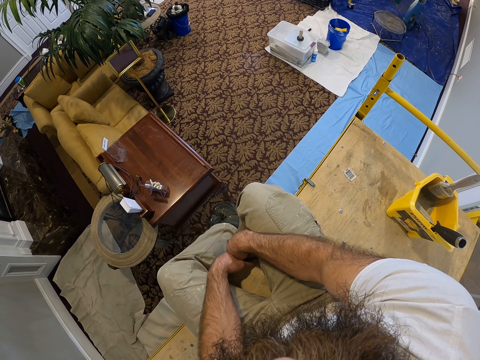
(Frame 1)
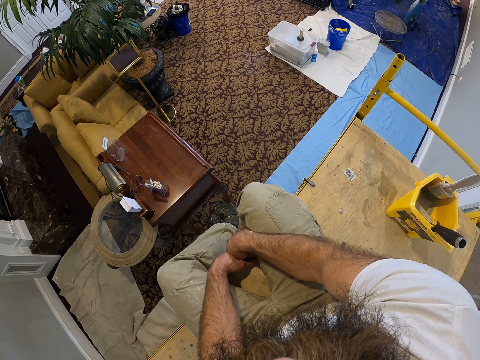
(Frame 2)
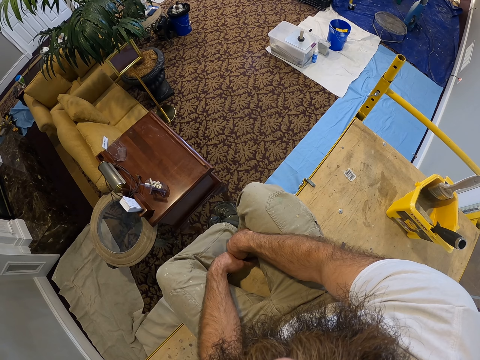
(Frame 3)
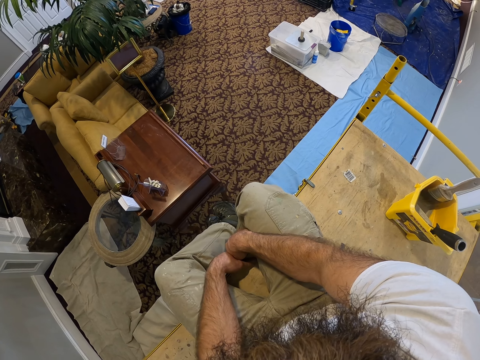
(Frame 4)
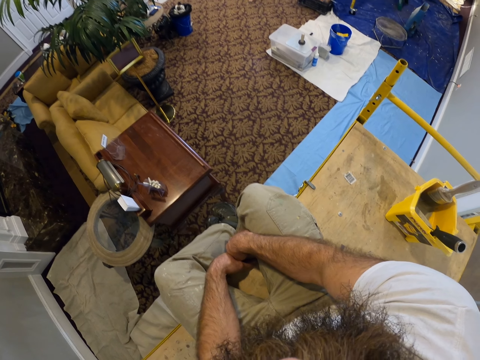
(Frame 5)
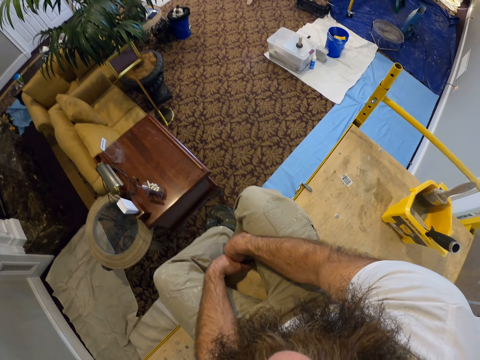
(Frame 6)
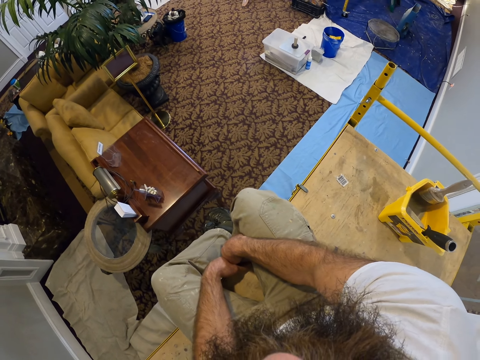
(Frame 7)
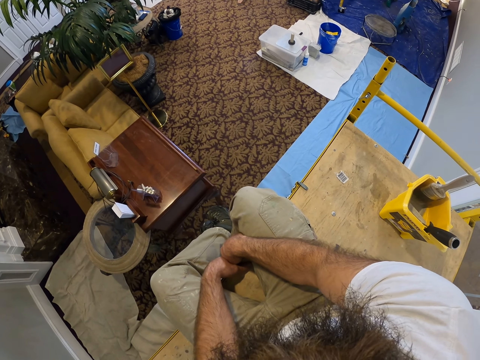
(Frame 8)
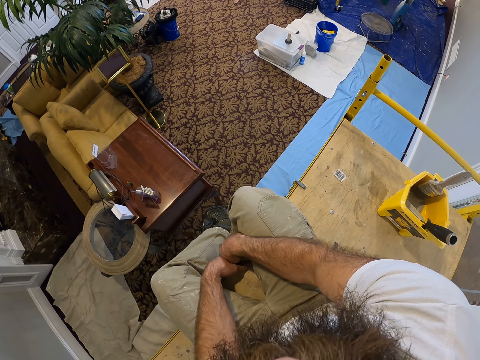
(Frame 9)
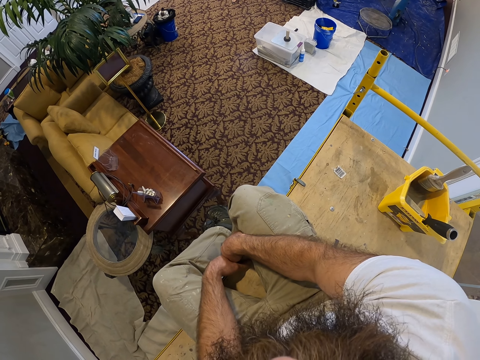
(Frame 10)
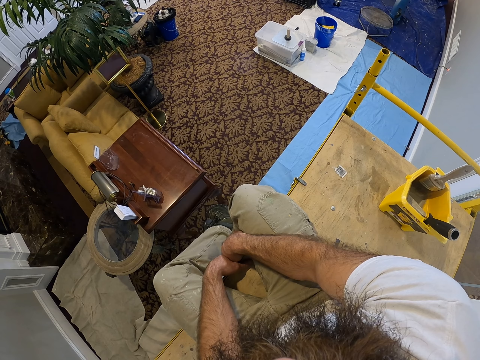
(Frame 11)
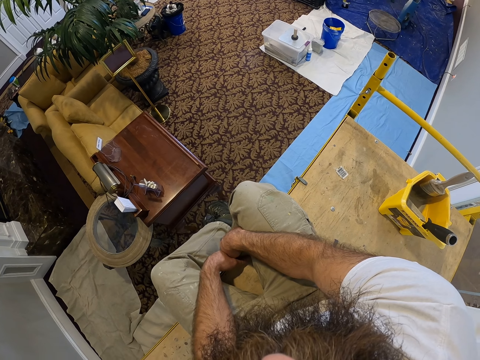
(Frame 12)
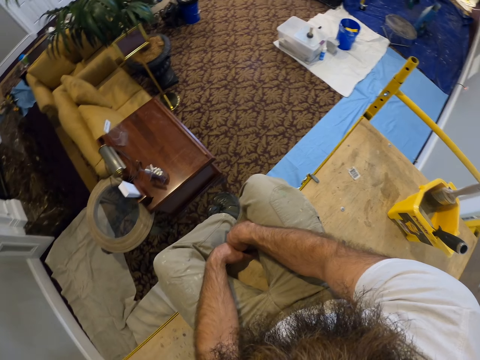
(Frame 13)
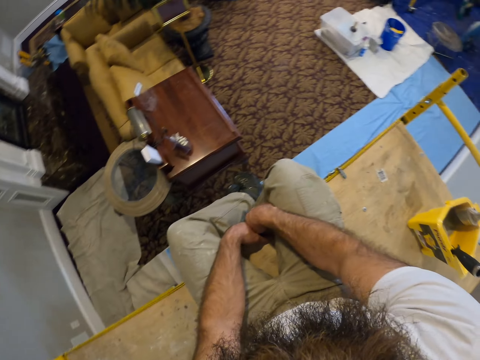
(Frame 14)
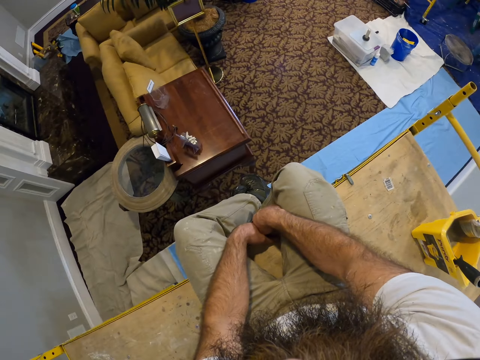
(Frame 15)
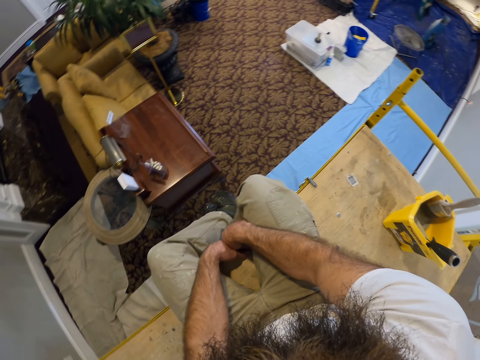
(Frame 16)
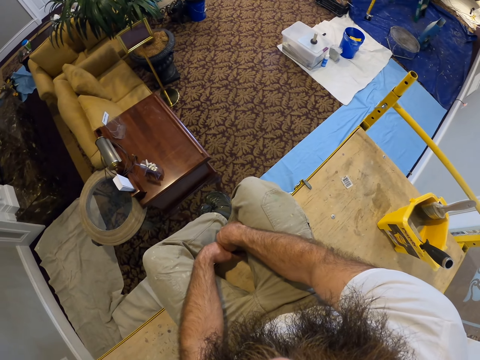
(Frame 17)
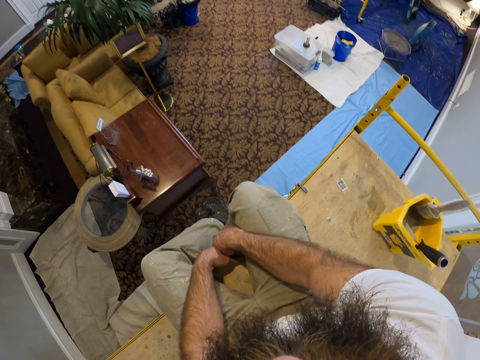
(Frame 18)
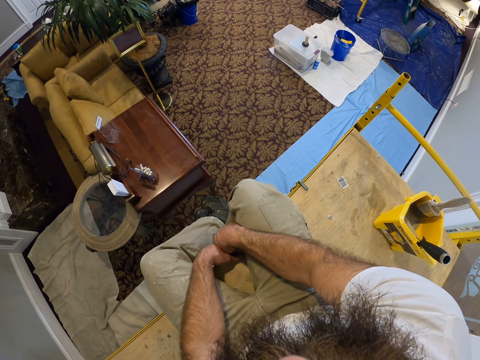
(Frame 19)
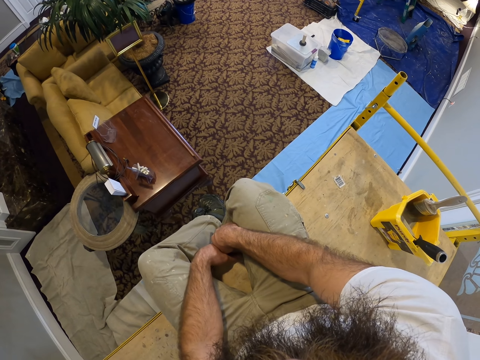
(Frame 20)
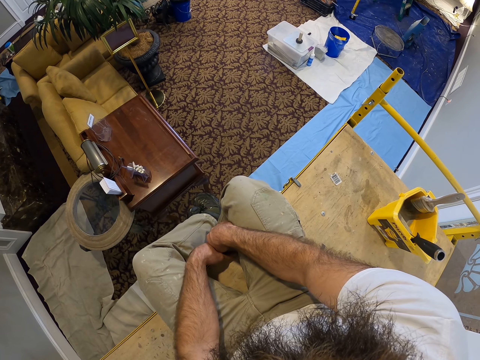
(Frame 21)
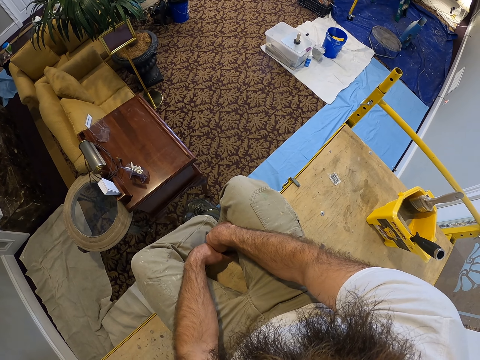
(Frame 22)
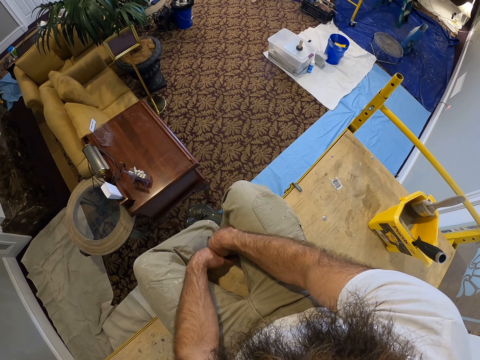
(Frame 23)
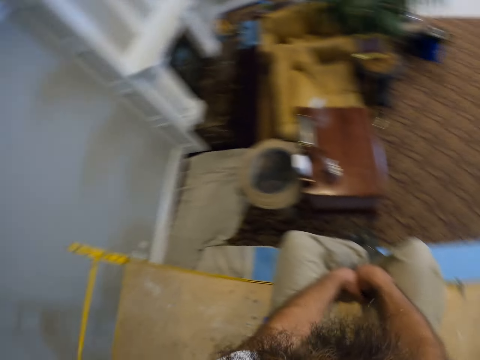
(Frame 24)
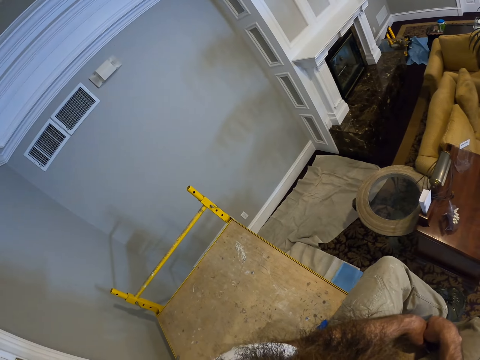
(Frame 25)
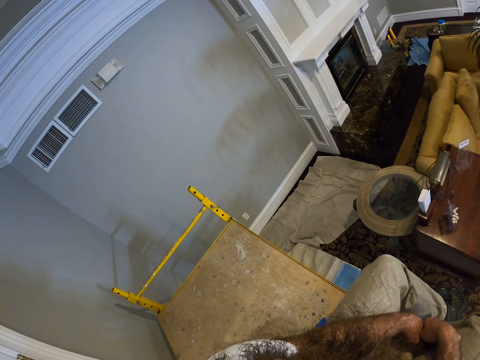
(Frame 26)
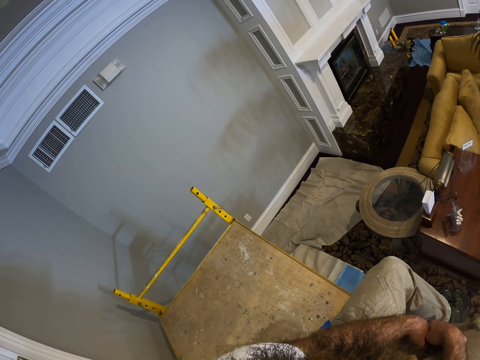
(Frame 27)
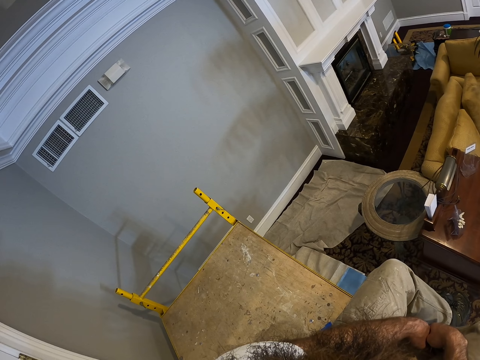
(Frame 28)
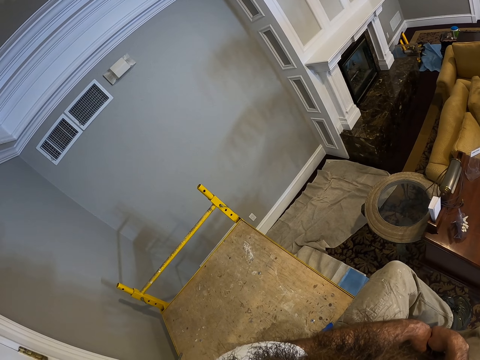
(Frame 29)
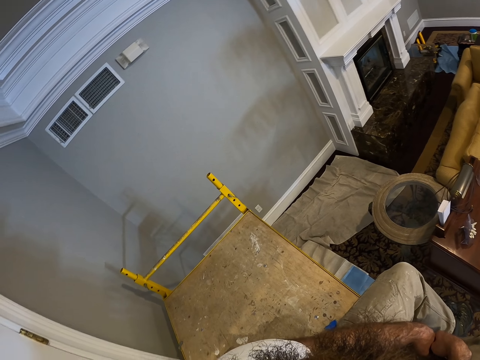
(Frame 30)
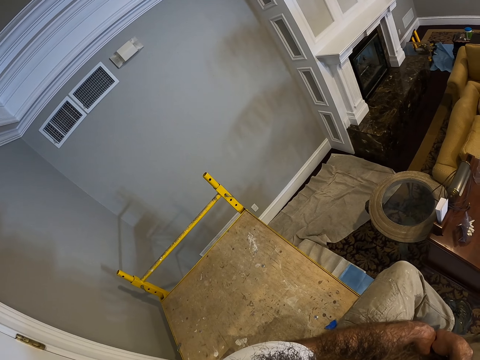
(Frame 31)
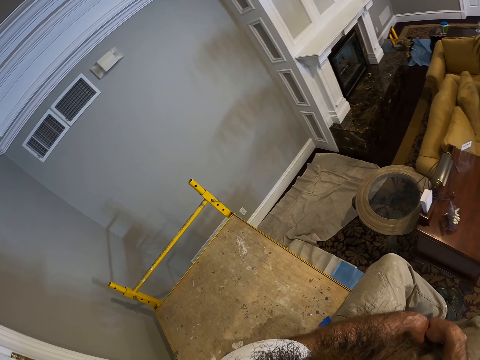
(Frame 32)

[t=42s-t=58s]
The camera wearer moves his body. He looks around.

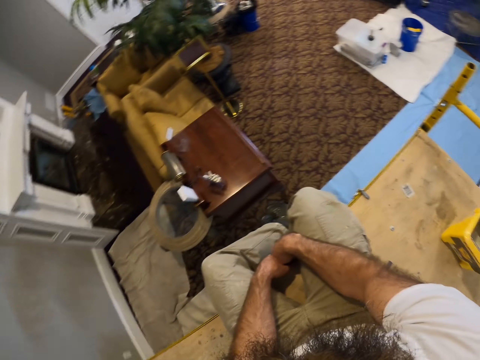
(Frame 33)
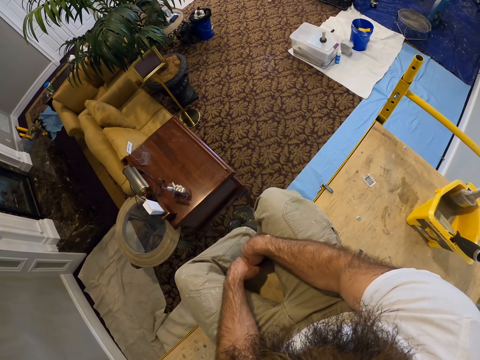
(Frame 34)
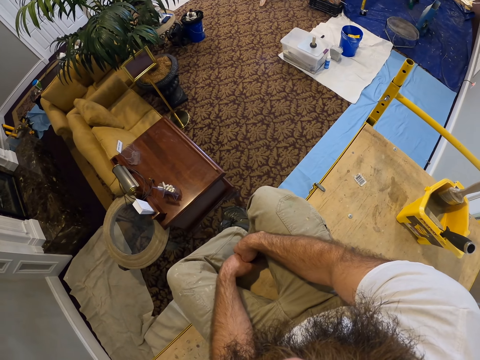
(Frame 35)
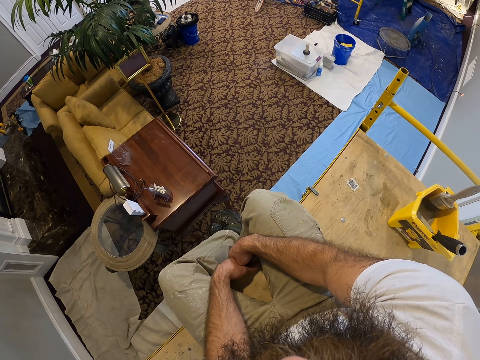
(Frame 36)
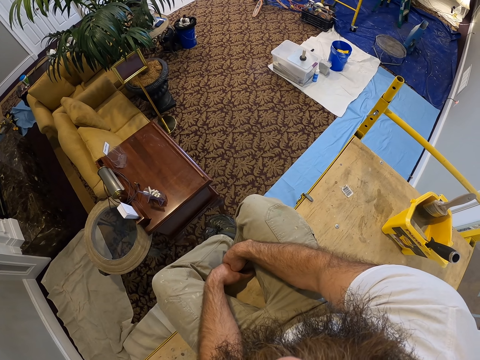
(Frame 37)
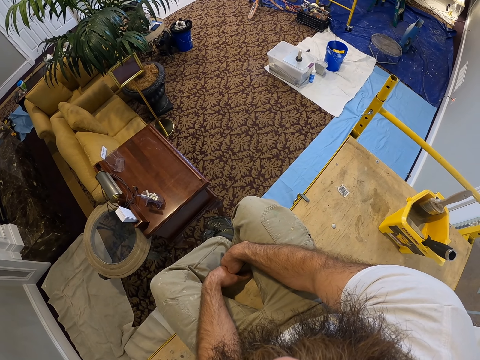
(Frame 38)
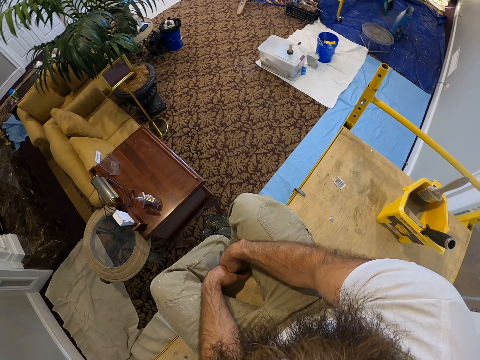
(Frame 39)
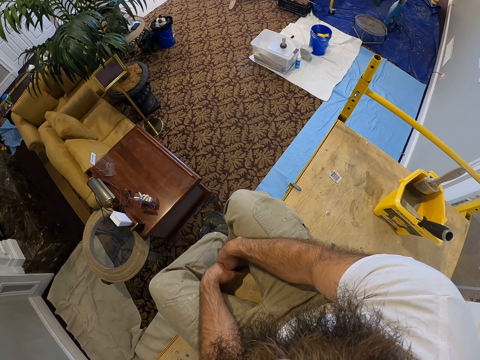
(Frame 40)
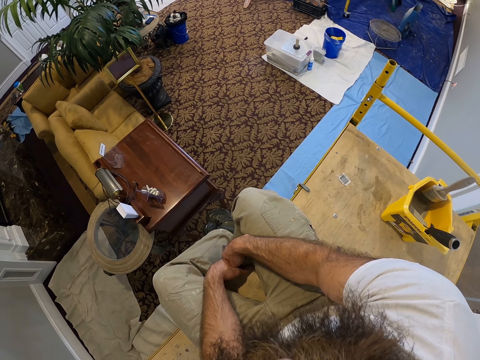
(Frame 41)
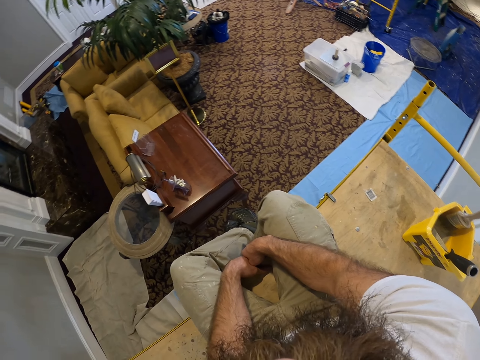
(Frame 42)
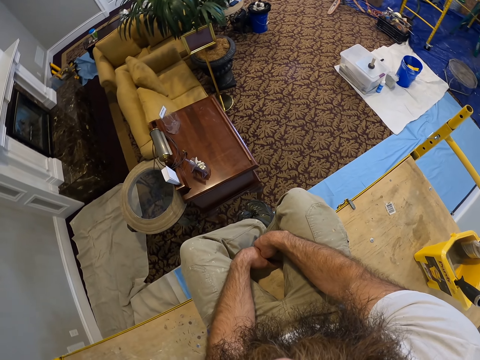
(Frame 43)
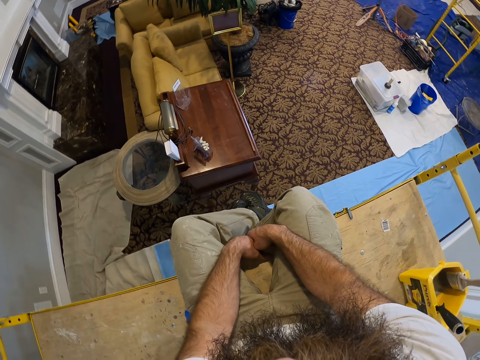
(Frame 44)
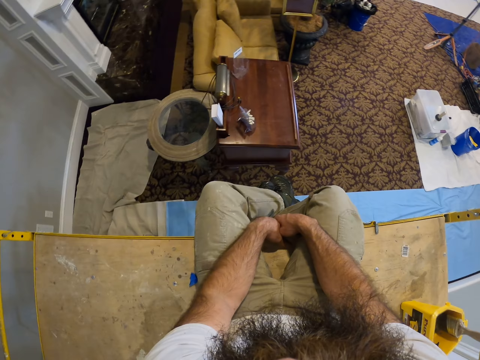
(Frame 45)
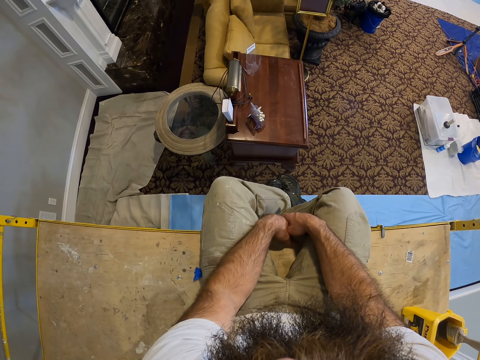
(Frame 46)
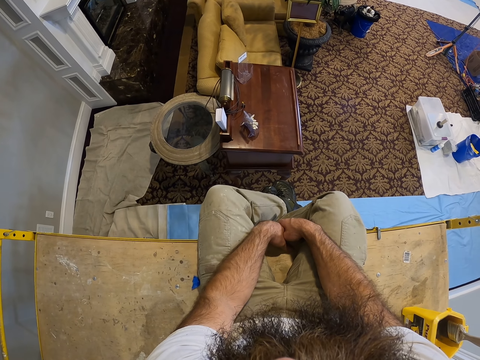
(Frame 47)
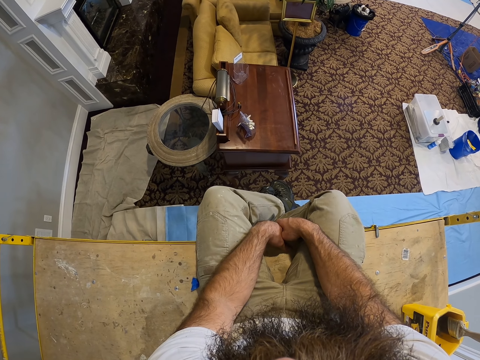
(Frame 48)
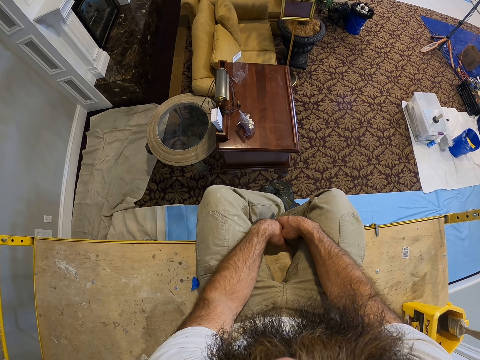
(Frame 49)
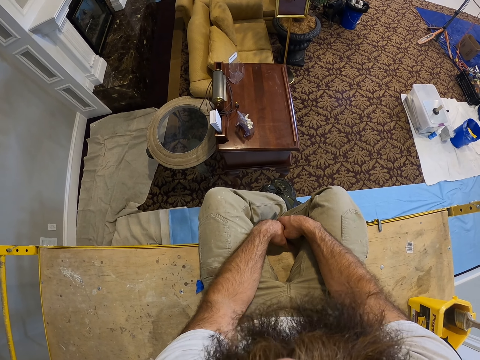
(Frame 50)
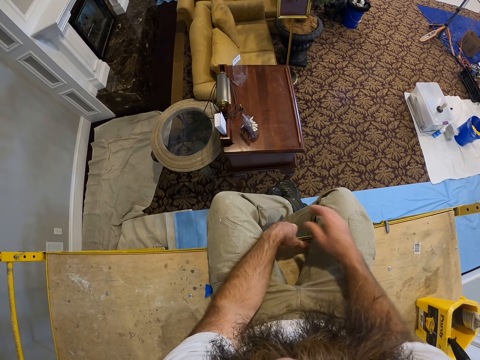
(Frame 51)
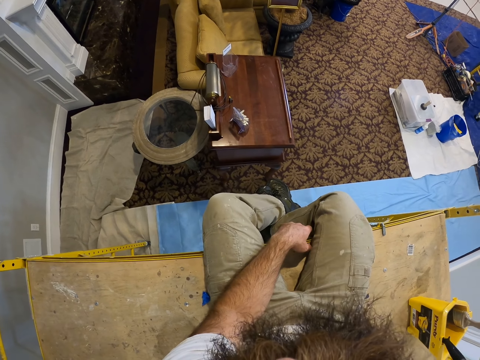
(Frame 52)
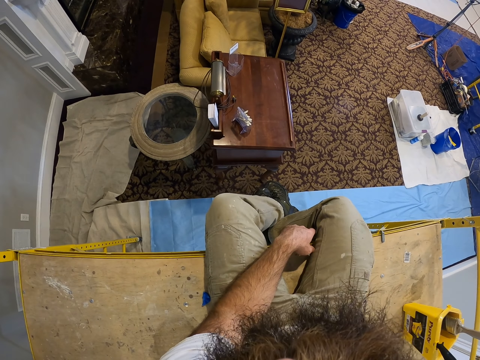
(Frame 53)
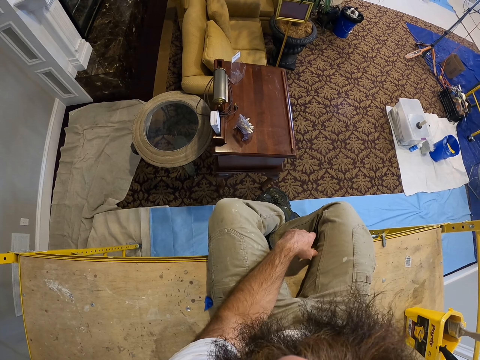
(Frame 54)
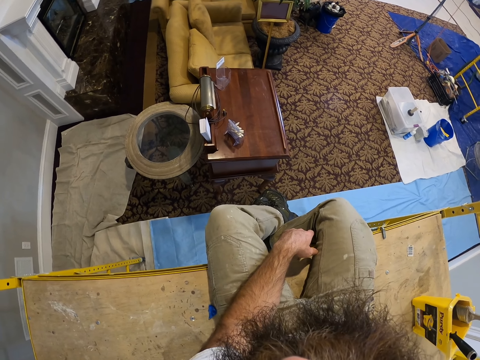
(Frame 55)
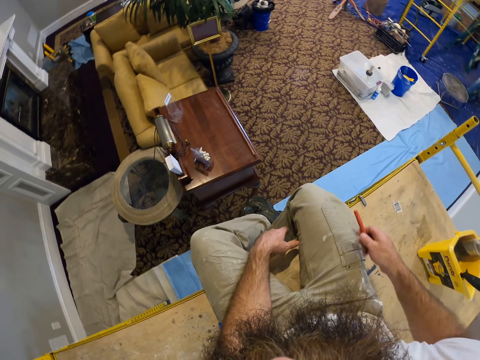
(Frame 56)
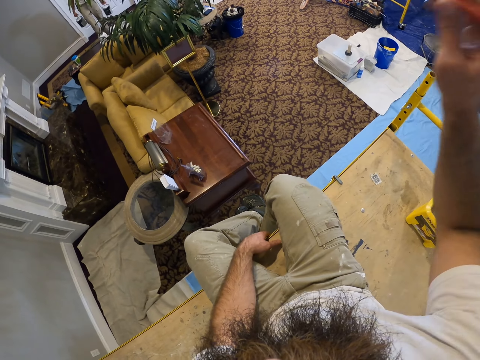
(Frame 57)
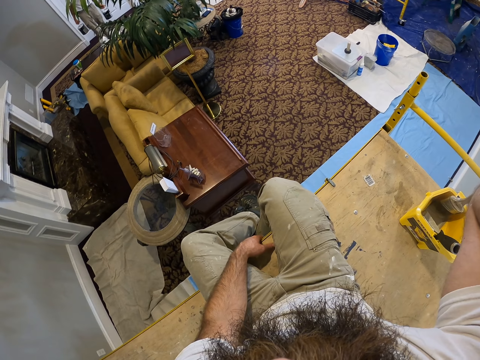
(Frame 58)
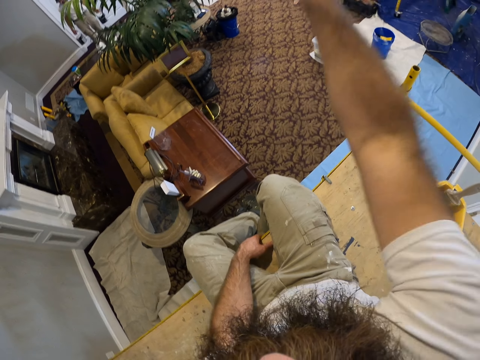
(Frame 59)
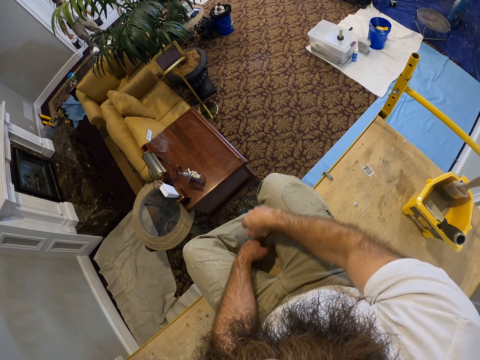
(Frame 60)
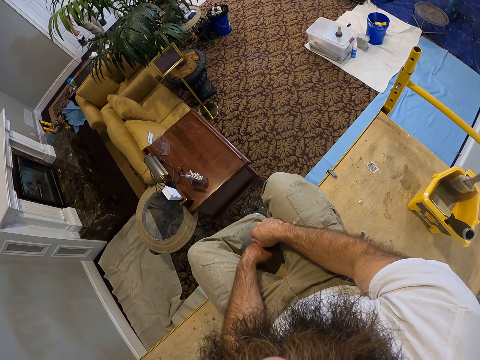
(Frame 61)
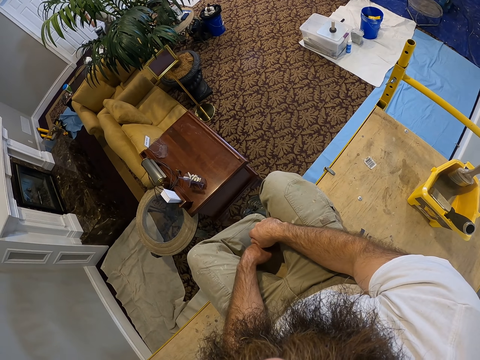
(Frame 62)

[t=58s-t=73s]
The camera wearer picks up a pen from the ladder with his right hand. He throws the pen to a person. The person walks away.
